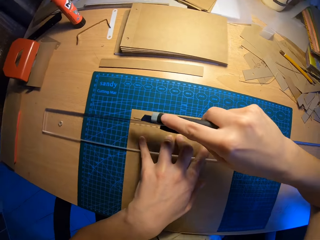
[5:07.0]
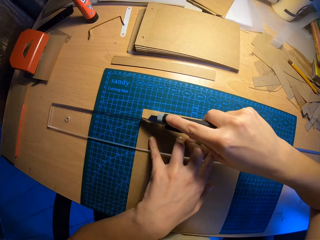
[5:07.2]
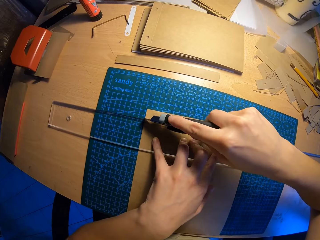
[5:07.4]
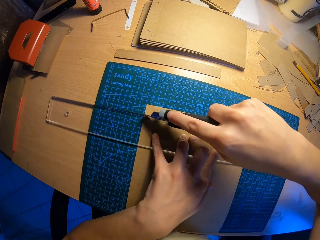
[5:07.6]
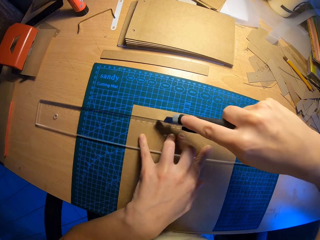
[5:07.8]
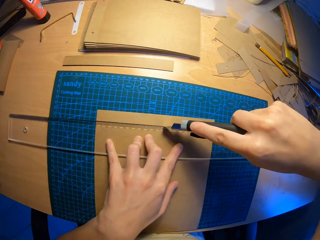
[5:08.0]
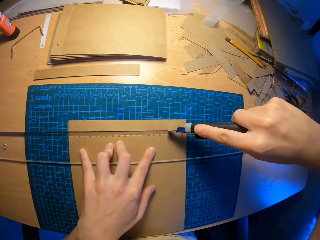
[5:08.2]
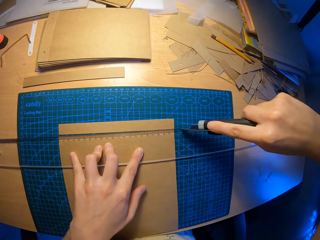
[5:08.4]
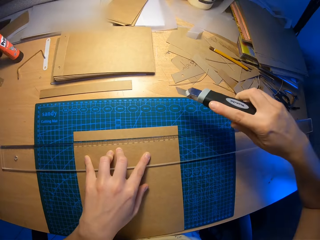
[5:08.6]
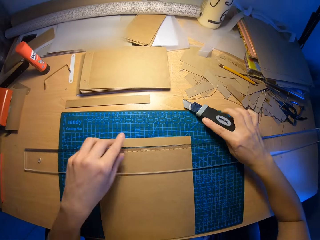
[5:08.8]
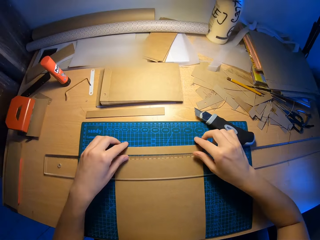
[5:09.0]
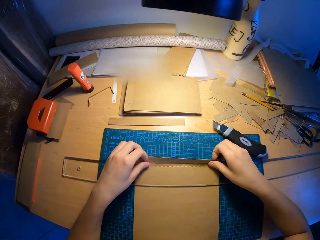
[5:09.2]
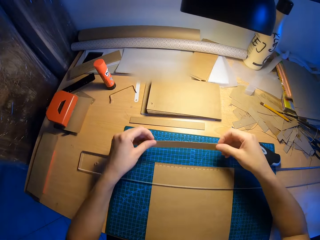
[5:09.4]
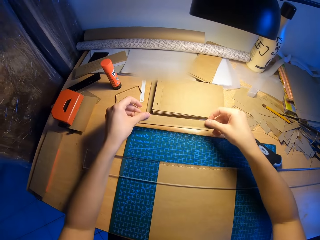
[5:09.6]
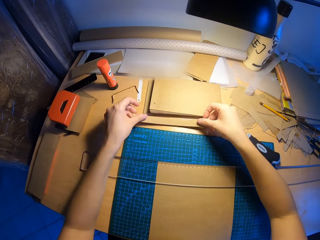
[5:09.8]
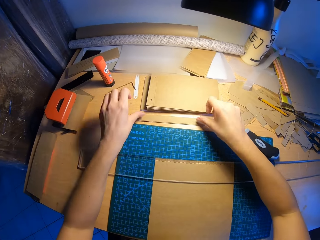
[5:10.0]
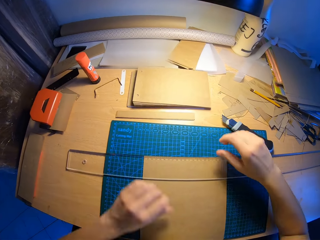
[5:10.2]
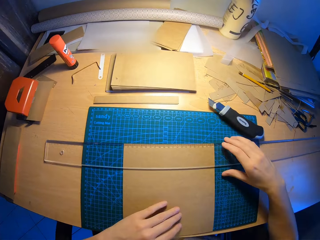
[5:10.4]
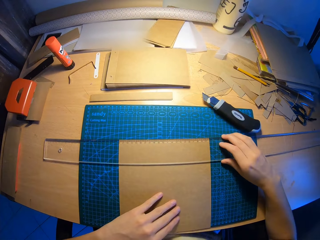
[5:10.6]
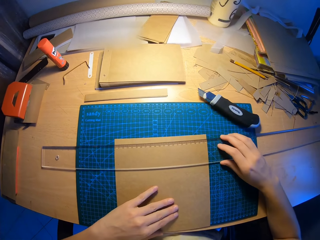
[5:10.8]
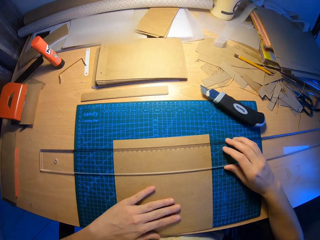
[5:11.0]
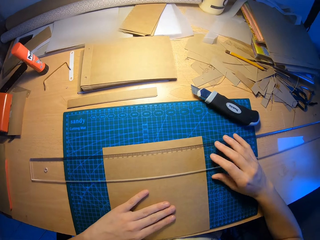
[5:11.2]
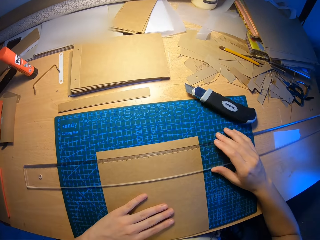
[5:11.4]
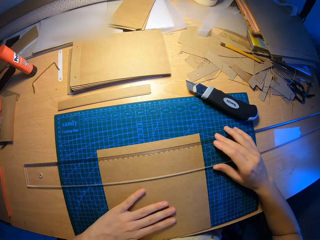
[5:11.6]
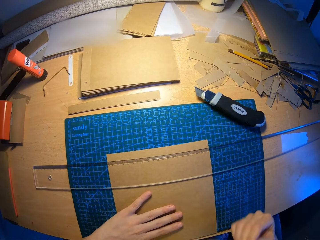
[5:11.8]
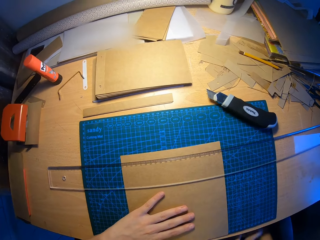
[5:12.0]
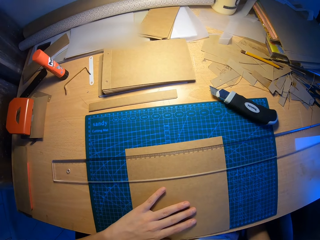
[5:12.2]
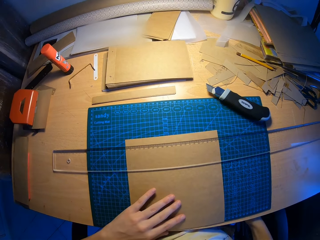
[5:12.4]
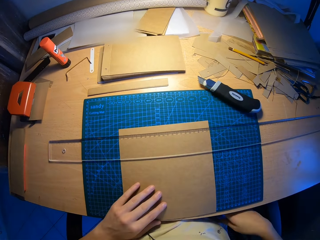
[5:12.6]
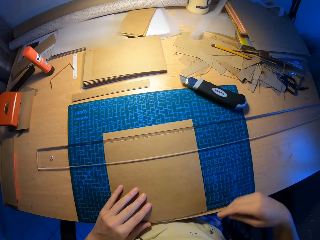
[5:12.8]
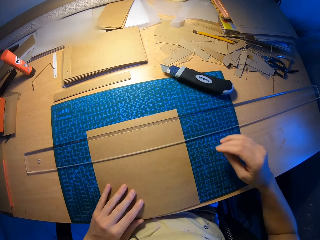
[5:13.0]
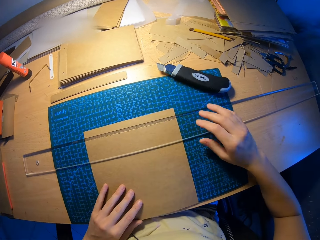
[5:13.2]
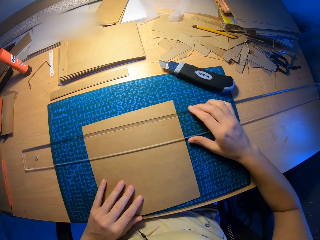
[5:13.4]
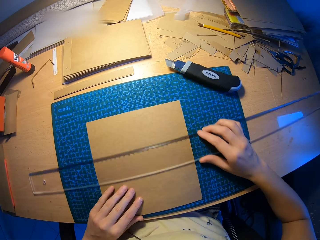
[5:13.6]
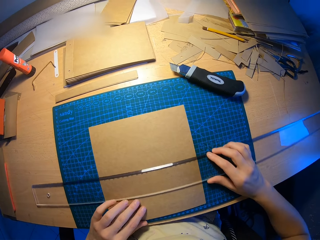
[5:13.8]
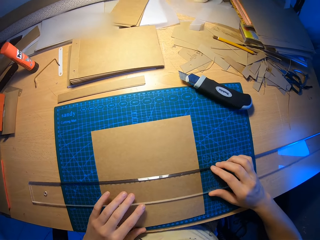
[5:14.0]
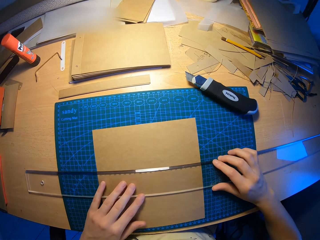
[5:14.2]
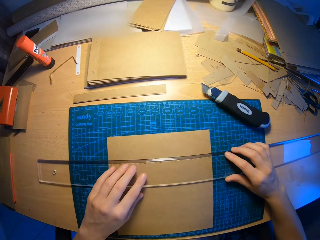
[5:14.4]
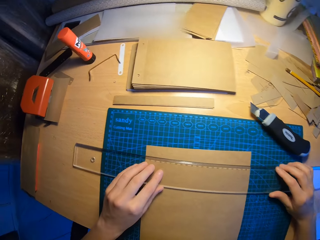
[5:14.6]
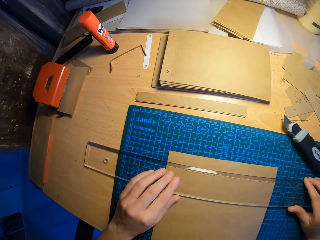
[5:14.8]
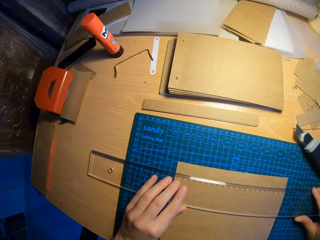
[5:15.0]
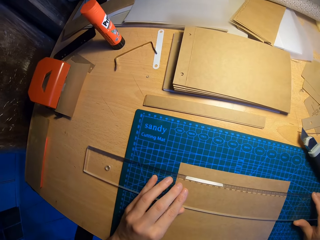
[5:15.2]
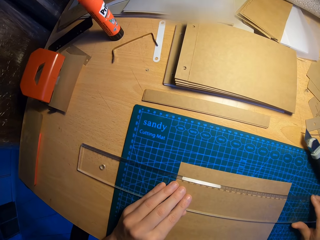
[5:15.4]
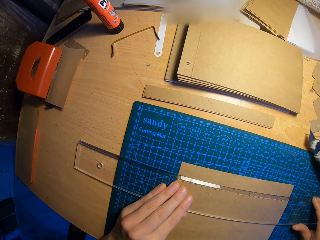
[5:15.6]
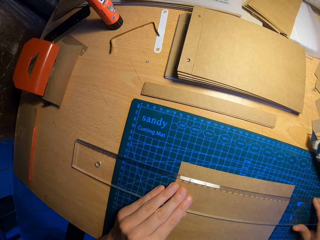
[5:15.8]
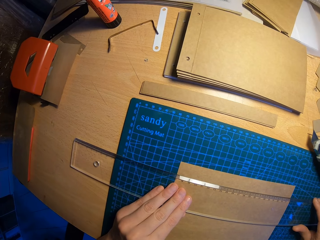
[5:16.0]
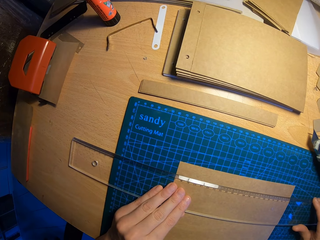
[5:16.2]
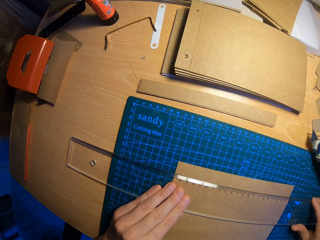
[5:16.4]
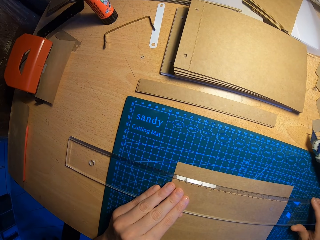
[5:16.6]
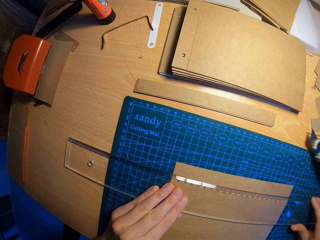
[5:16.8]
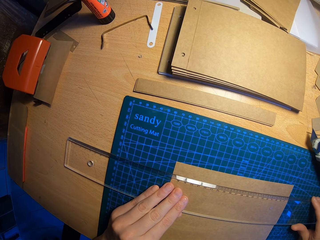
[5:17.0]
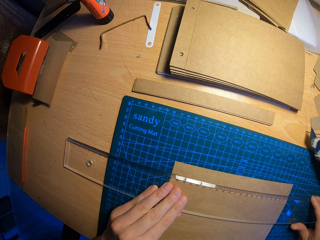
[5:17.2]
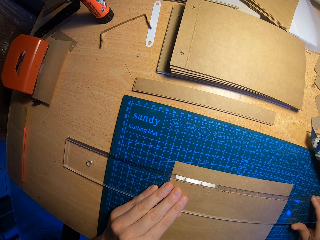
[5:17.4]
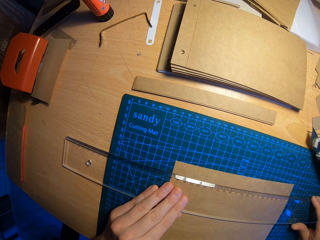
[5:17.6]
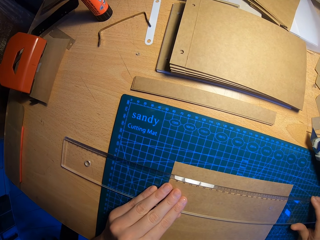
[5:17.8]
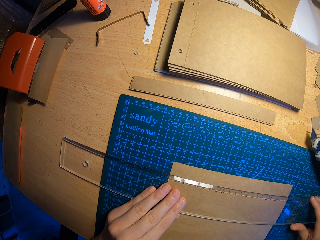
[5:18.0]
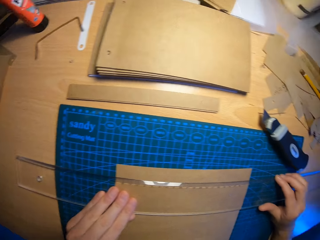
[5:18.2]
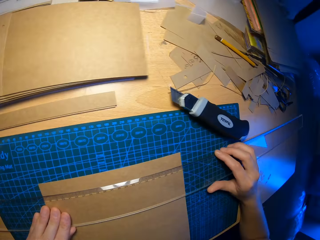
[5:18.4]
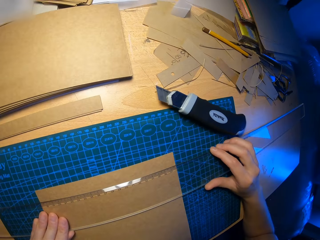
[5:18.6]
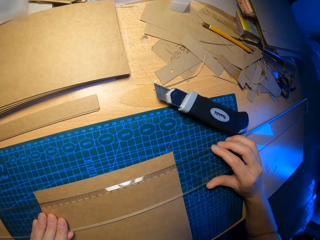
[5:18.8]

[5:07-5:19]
The camera wearer drops the draper on the table with his right hand. He aligns the piece of cardboard with other cardboards on the table with both hands. He drops a paper. He adjusts the setsquare on the table with both his hands. He holds a ruler, moves the ruler, and measures a paper.

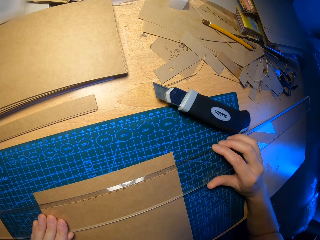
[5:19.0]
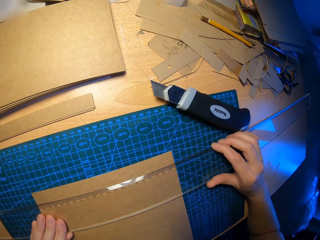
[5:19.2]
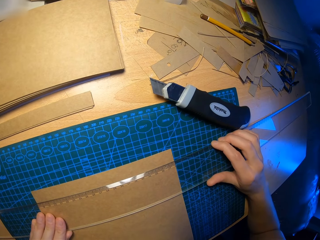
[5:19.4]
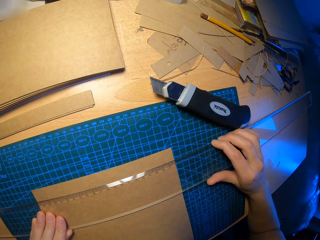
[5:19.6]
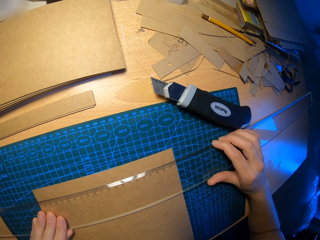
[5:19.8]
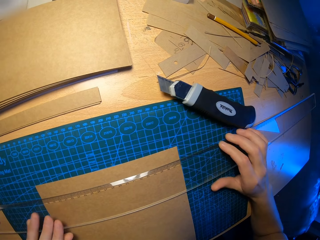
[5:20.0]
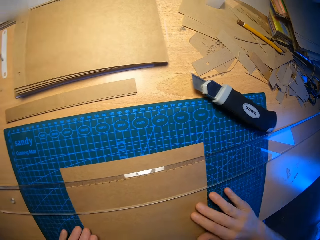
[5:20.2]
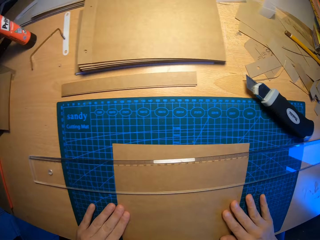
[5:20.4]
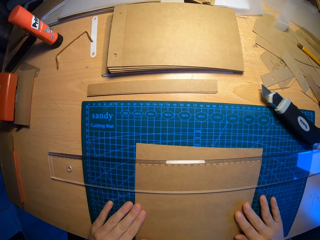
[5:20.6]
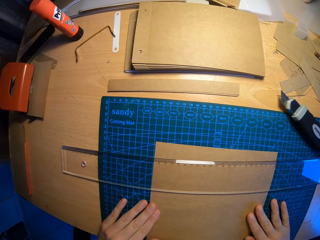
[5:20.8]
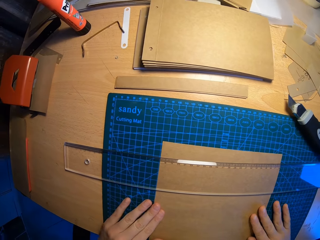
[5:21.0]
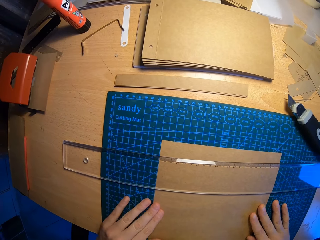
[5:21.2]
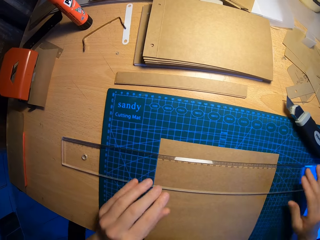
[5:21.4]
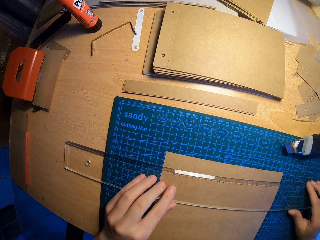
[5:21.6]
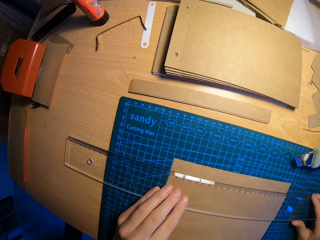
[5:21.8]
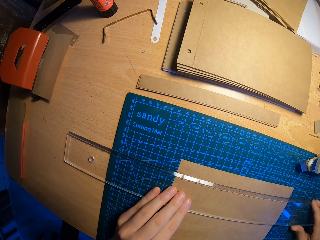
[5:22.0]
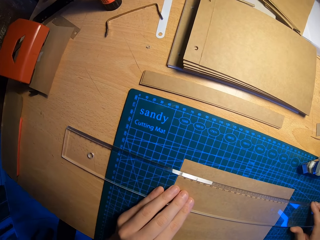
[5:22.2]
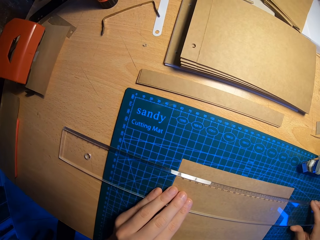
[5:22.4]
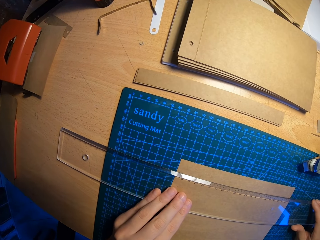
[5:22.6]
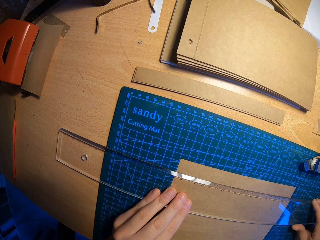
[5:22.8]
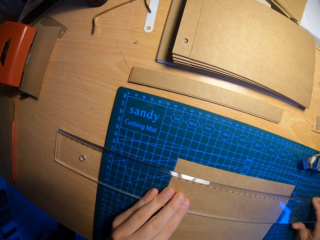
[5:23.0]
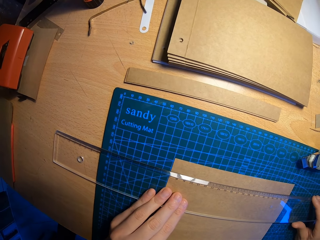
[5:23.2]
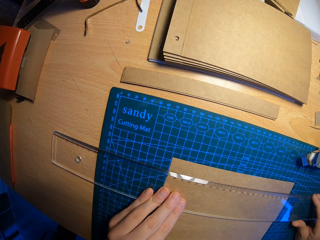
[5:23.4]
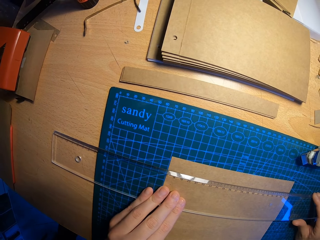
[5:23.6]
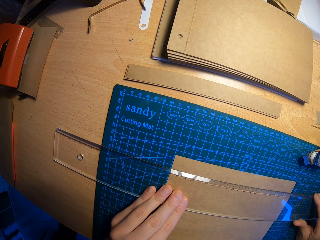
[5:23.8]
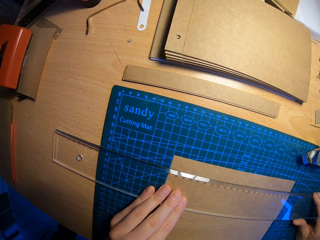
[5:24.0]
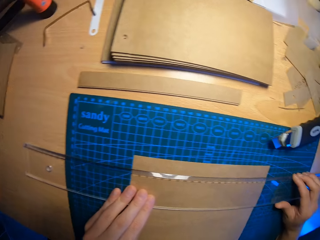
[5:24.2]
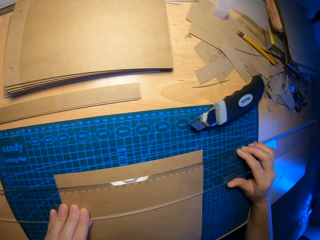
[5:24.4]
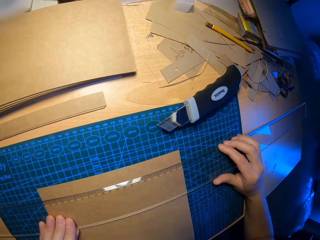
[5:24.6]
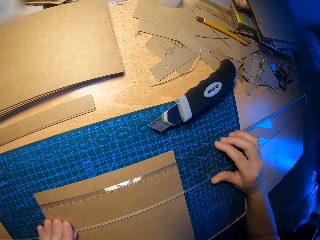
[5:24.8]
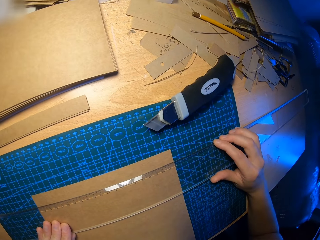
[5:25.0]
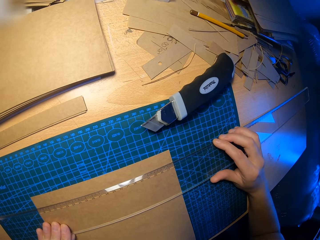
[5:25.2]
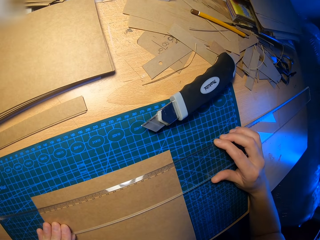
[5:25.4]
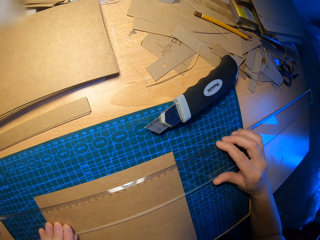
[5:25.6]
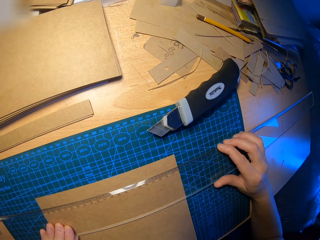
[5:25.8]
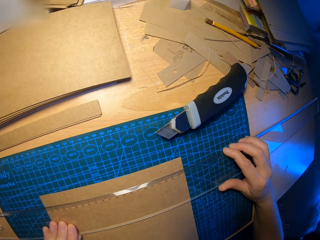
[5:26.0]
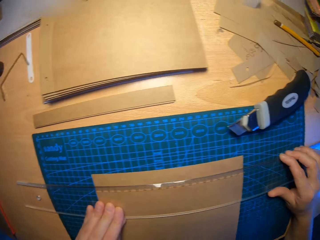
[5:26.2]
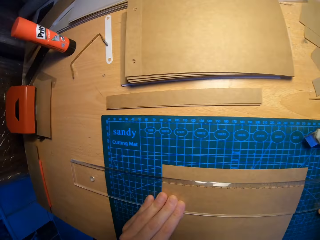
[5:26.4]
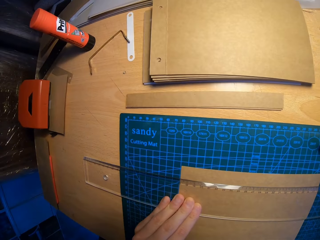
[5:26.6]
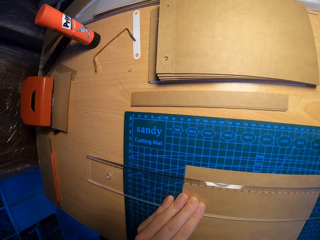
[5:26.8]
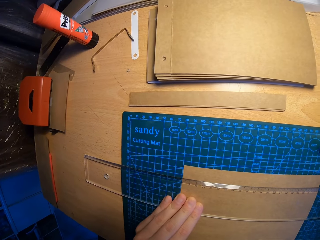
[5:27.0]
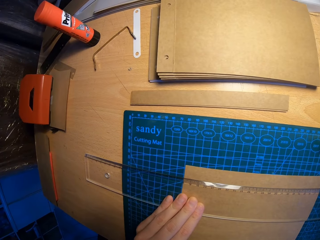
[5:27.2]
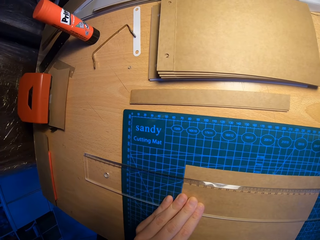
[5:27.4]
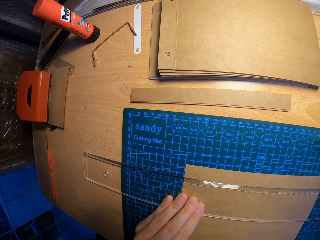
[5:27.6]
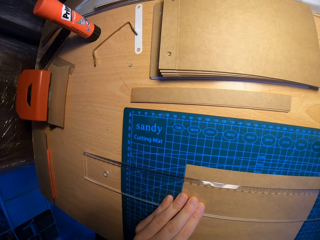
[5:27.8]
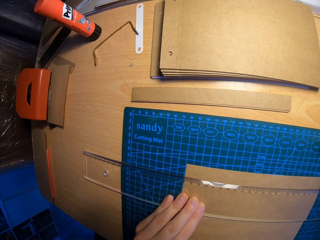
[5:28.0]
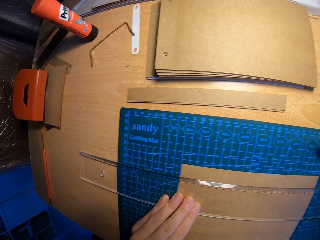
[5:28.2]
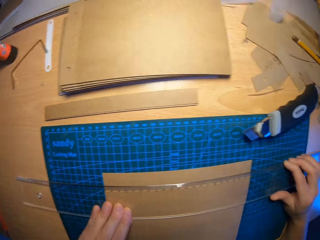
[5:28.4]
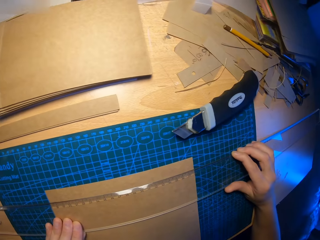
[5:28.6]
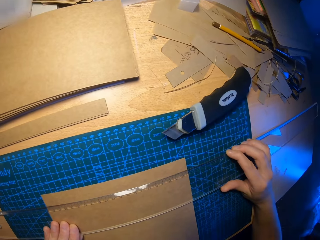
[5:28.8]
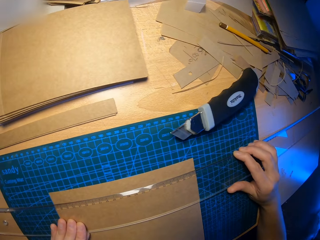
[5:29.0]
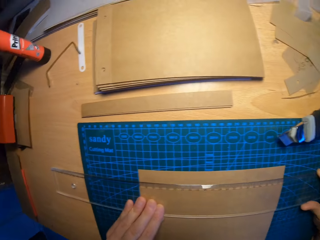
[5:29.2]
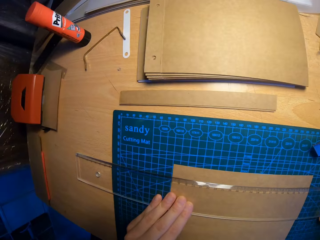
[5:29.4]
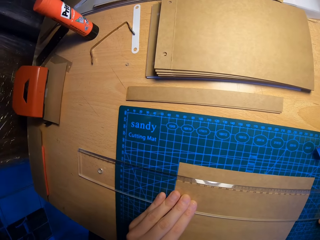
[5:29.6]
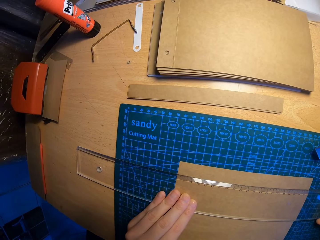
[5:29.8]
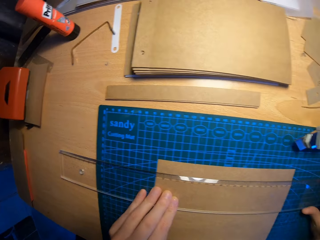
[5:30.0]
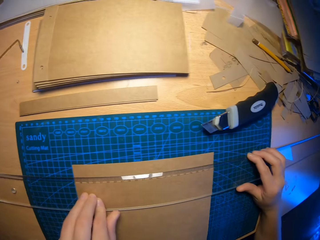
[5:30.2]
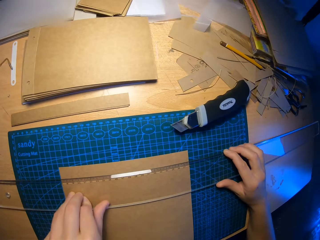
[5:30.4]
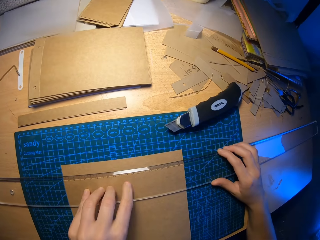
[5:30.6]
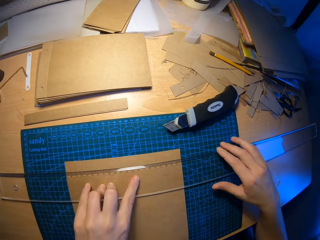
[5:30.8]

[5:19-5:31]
The camera wearer holds a ruler.
